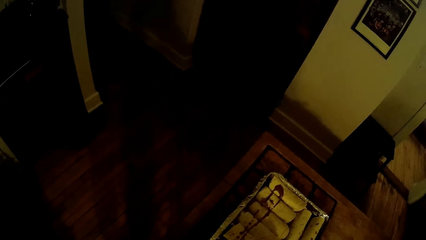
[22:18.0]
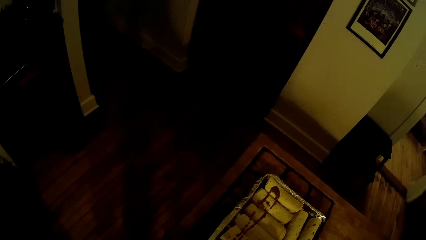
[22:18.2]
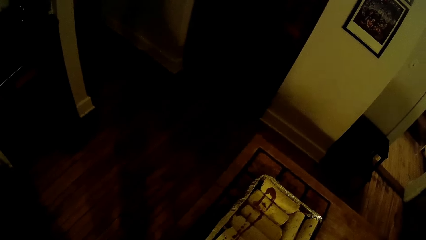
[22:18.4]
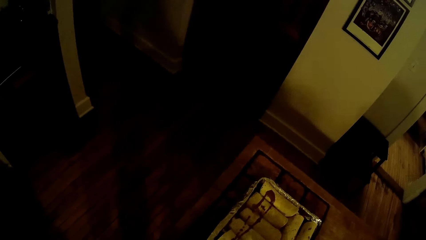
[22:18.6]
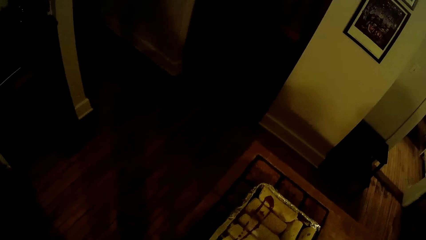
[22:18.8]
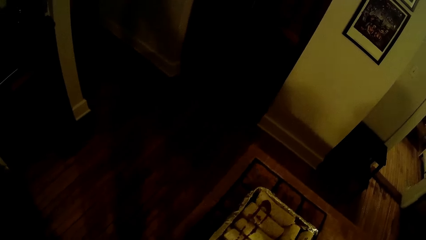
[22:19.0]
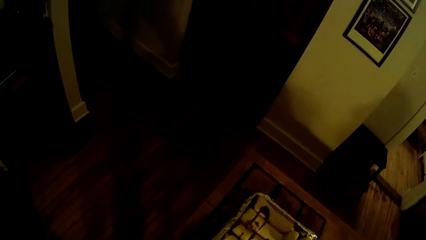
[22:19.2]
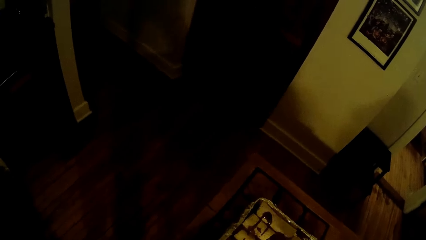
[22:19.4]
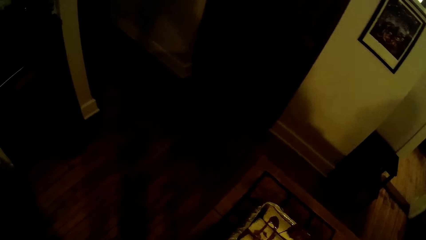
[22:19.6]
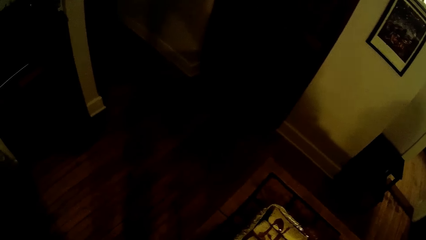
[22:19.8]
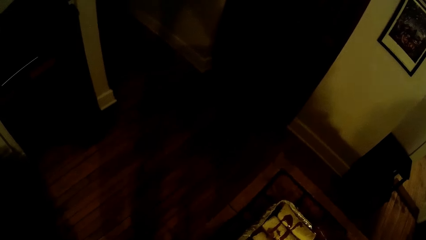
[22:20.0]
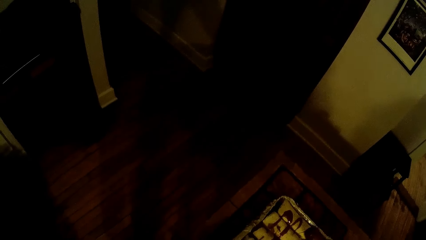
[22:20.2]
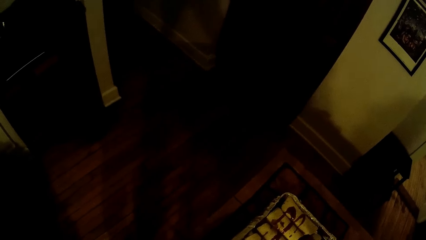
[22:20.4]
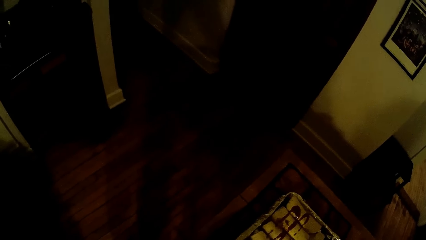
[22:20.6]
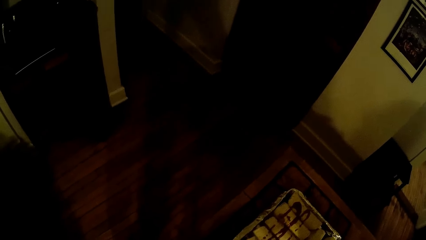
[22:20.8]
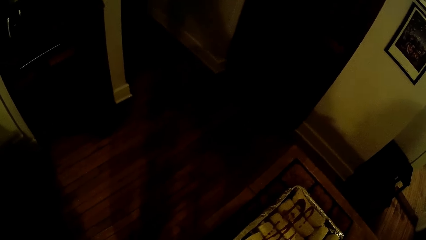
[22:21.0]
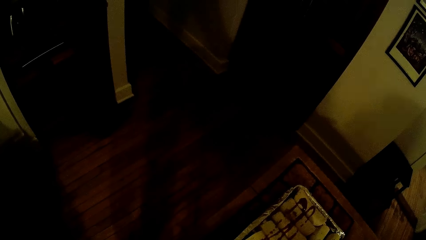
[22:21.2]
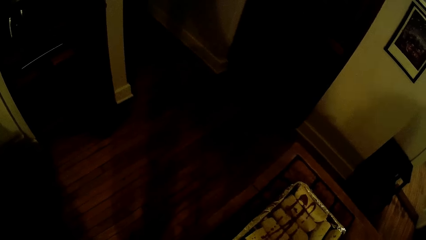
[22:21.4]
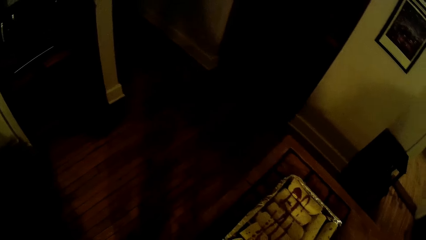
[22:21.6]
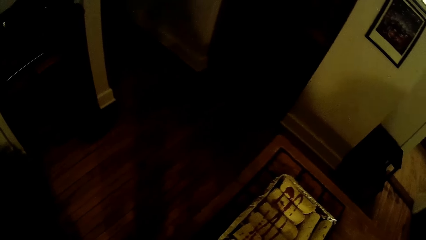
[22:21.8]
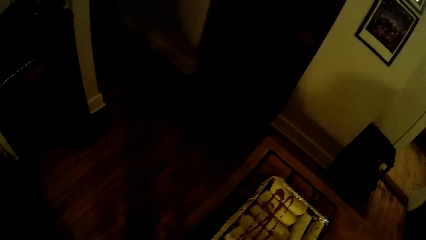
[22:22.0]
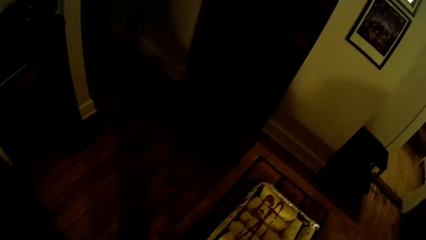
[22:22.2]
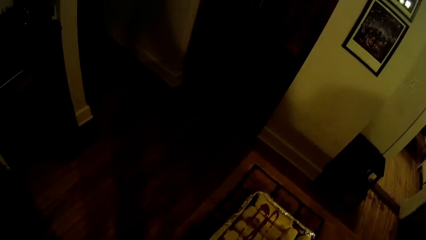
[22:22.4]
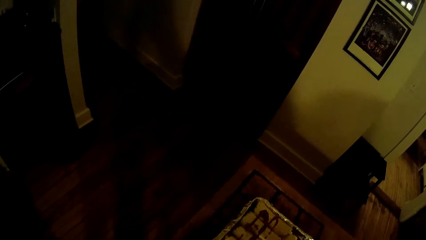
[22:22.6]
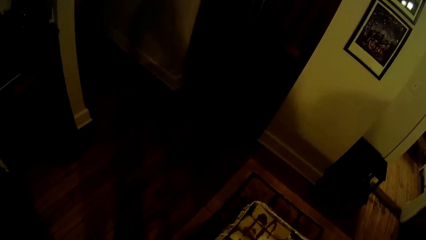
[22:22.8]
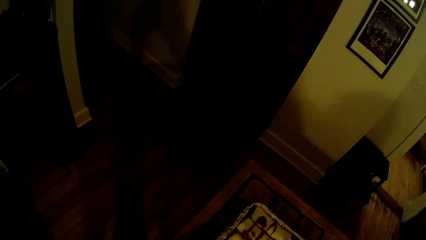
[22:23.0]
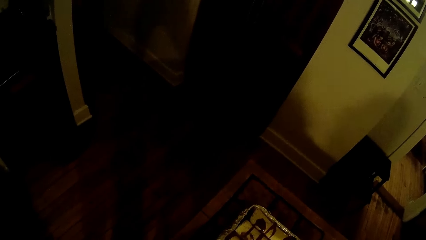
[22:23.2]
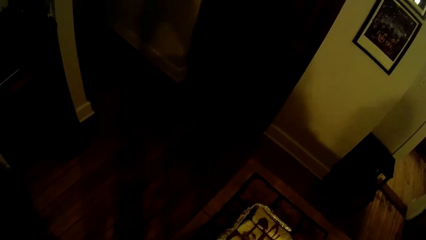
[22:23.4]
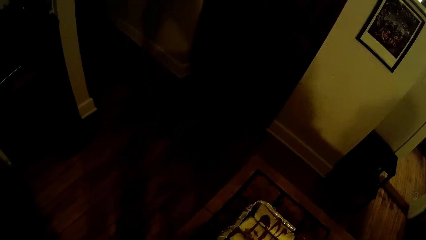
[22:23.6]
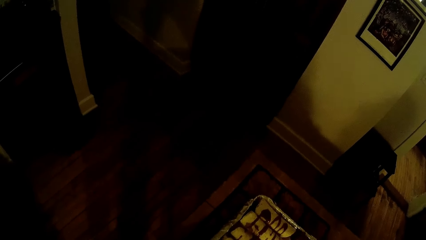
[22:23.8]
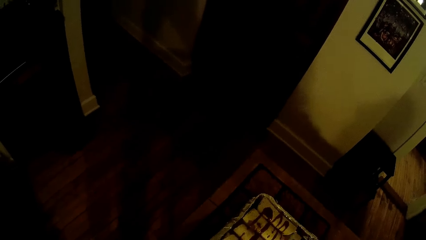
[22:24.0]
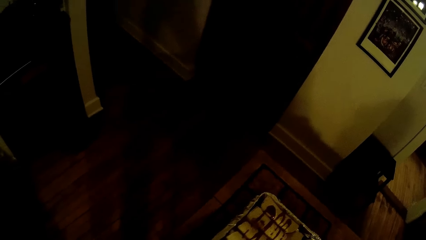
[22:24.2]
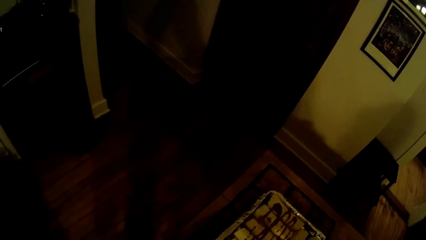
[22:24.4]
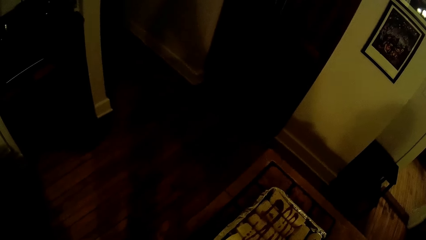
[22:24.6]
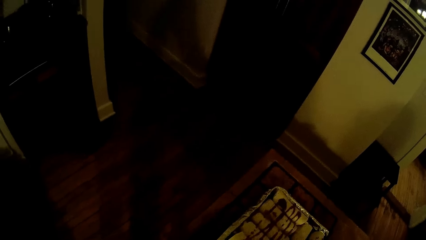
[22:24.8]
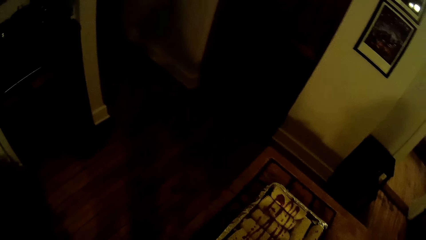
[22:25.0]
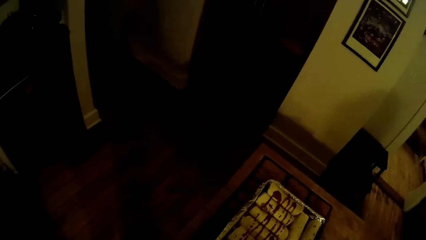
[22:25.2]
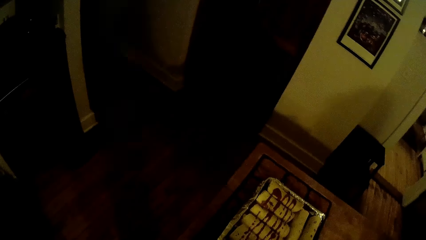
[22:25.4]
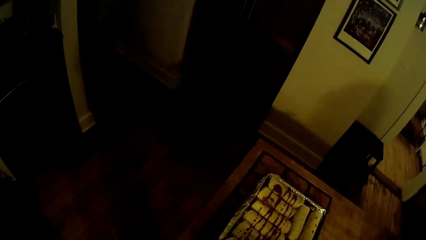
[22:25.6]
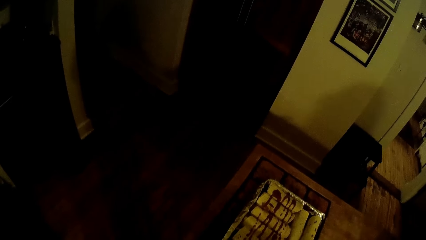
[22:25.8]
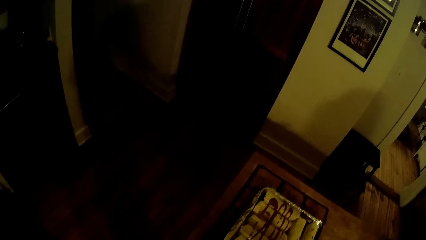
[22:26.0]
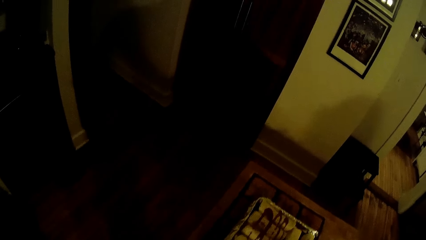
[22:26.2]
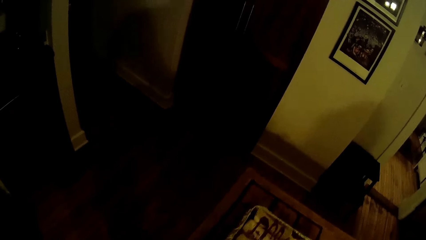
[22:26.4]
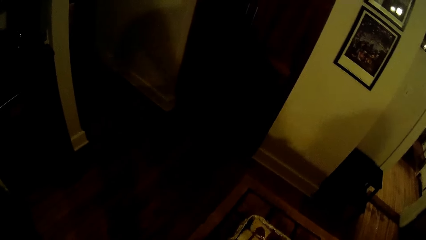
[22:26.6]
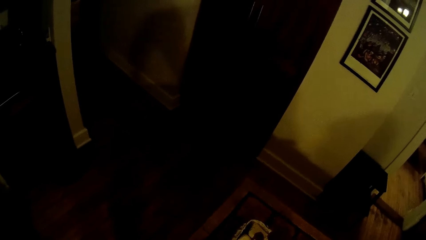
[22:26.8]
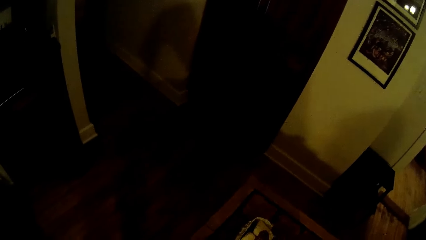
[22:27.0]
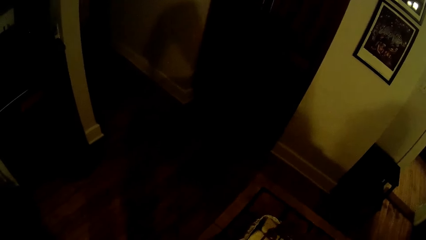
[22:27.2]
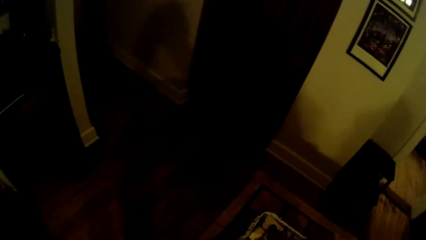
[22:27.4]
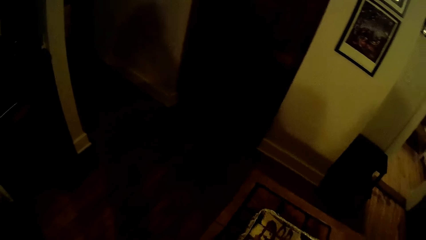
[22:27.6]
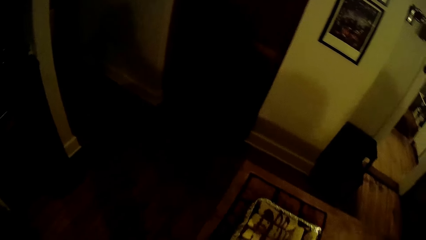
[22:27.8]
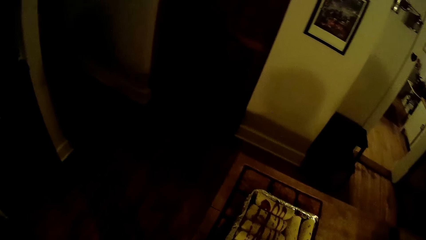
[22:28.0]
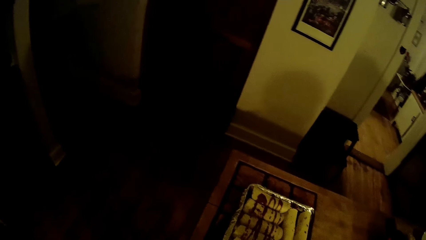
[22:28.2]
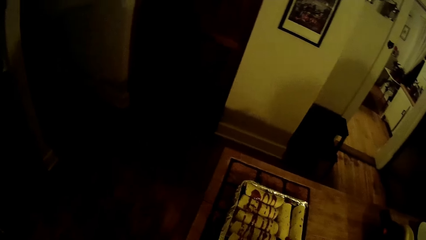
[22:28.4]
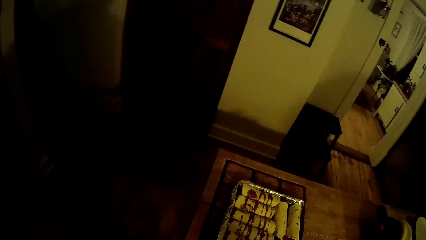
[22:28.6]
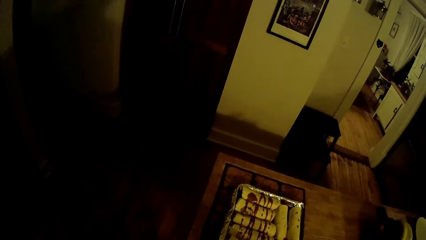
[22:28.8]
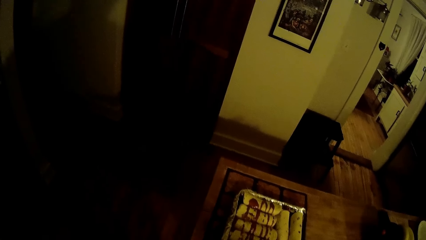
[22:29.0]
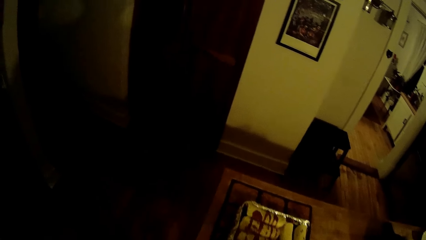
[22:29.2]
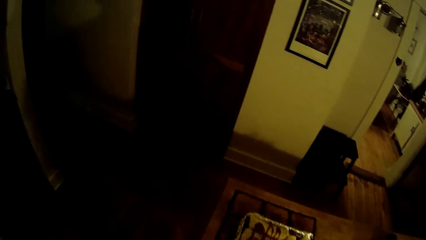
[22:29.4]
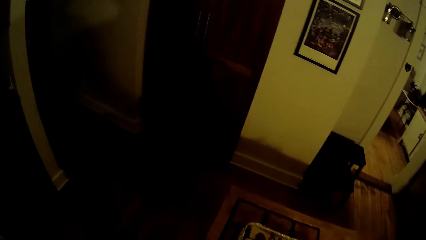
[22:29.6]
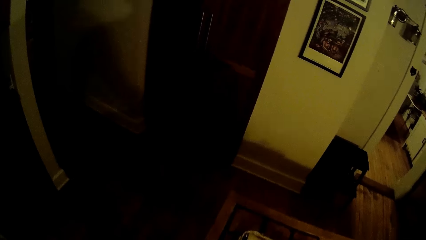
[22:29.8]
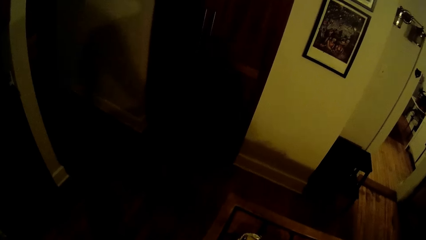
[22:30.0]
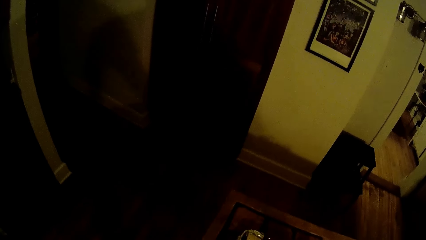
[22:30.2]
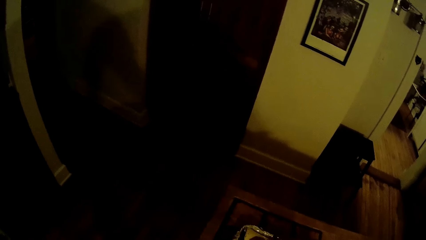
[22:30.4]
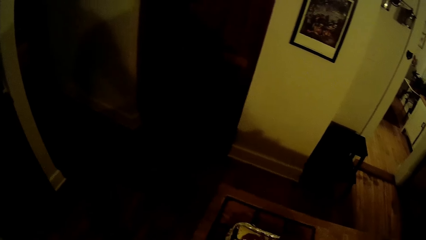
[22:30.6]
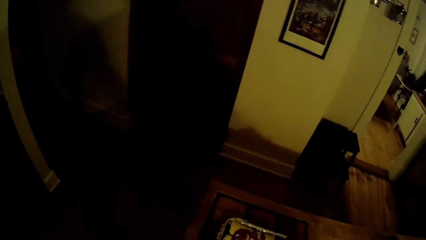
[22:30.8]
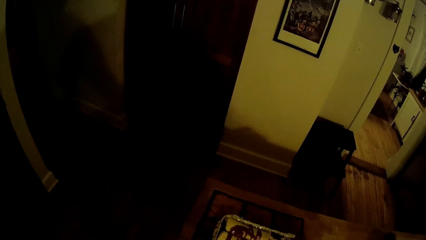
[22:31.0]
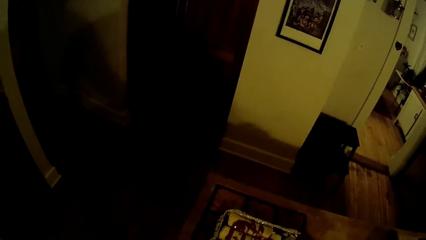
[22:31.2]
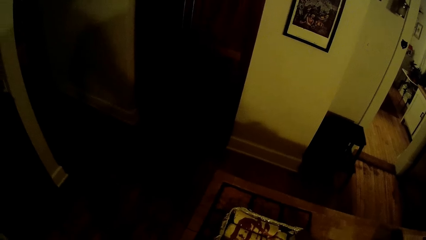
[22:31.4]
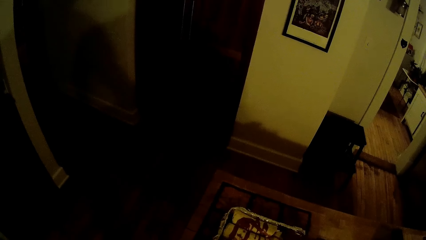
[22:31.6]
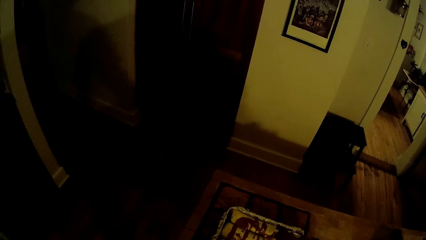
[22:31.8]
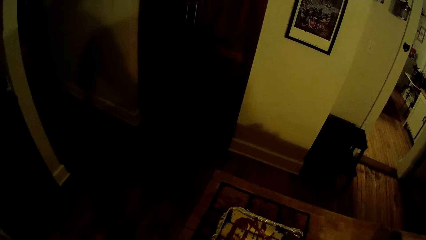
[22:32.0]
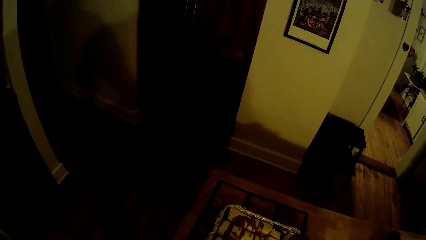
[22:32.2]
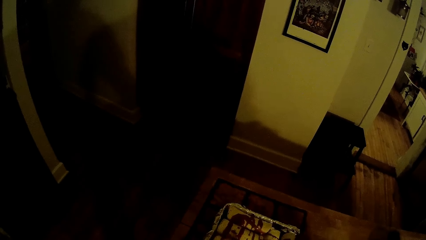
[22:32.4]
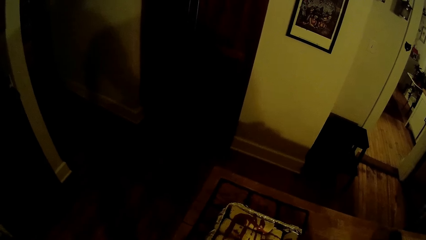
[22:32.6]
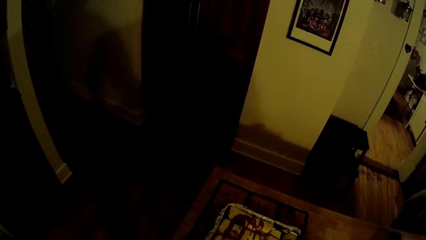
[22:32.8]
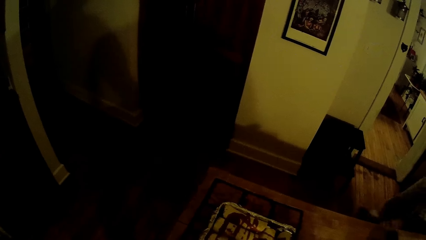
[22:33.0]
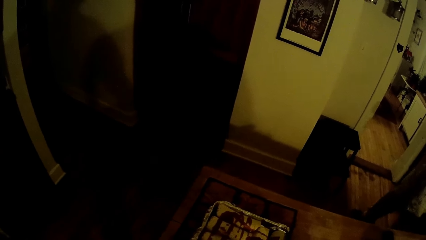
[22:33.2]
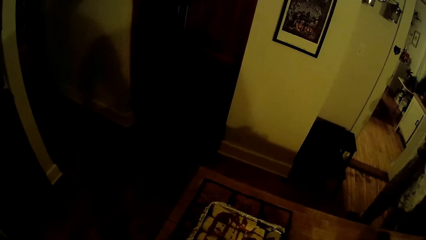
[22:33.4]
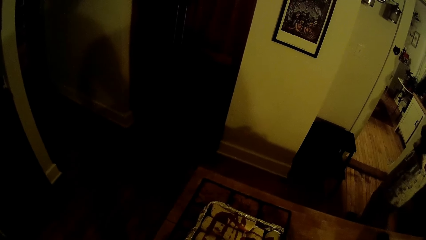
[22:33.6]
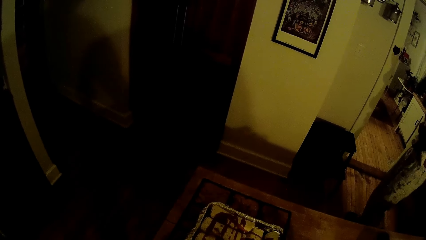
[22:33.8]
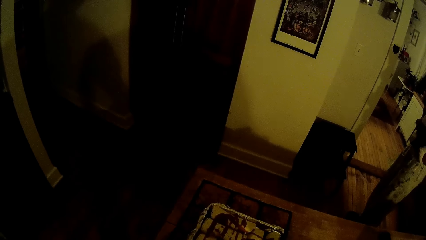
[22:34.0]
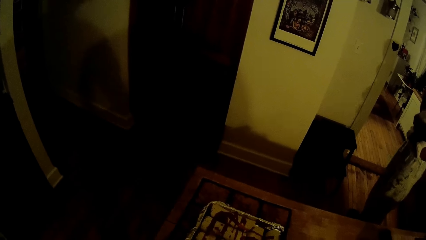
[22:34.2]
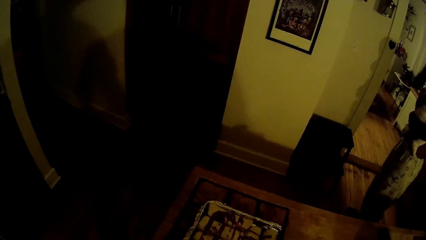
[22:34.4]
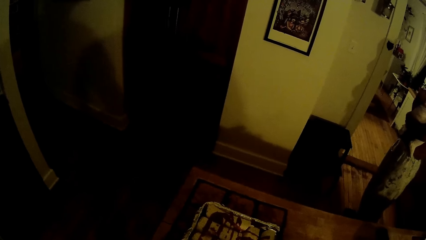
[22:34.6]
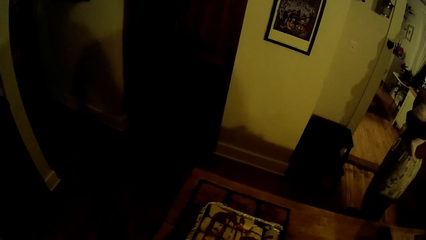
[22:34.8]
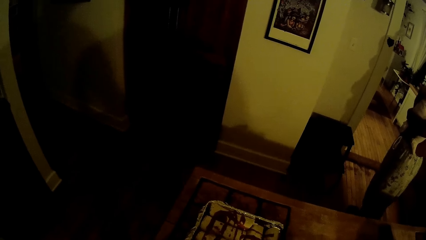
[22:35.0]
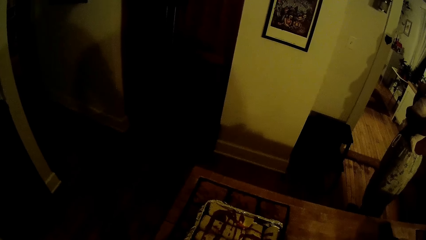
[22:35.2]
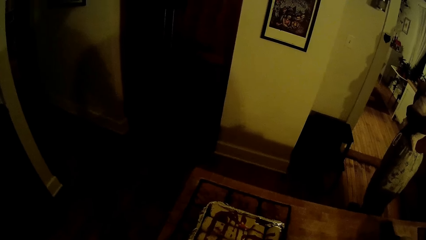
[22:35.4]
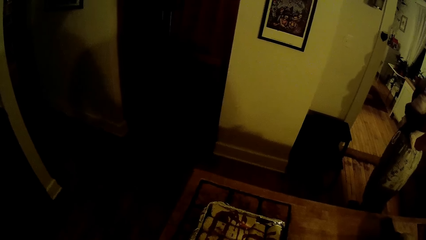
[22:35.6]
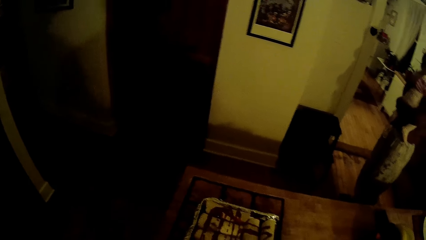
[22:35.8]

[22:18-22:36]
The camera wearer converses with a person.
